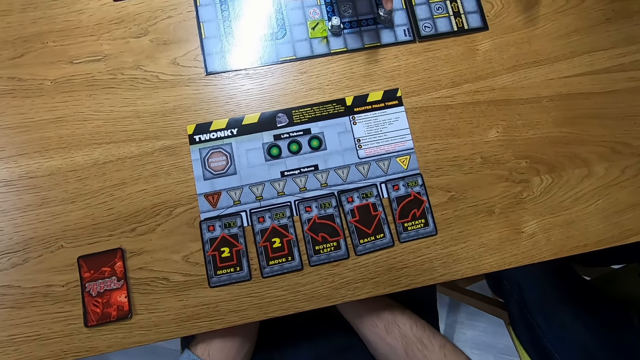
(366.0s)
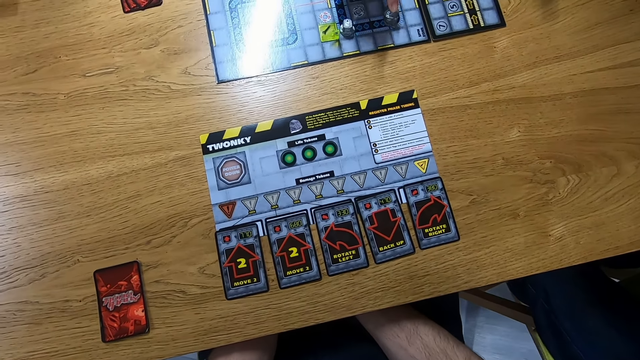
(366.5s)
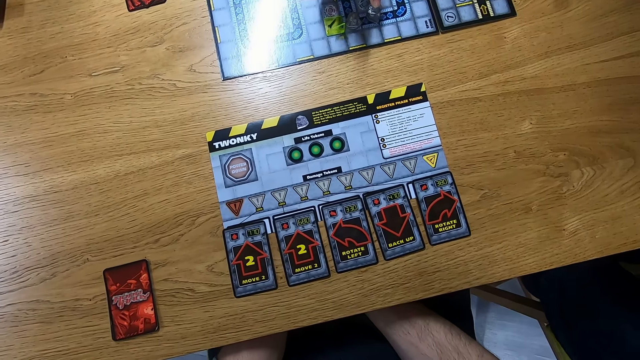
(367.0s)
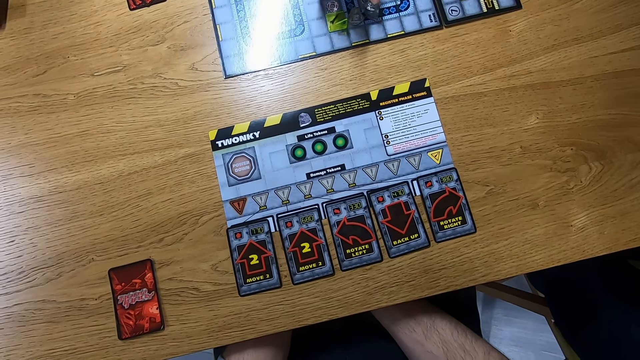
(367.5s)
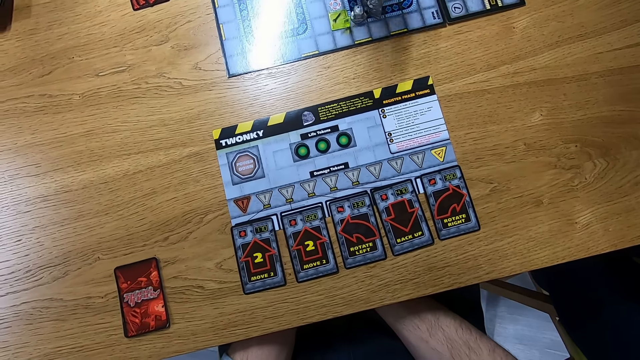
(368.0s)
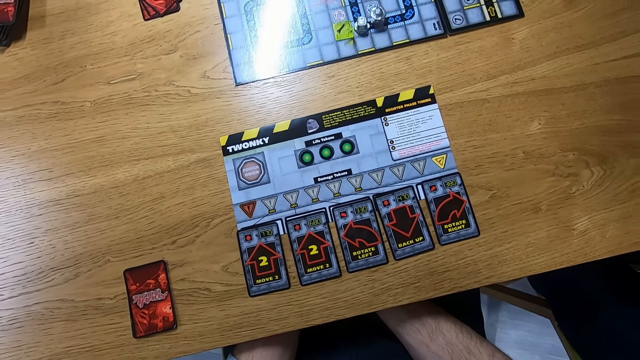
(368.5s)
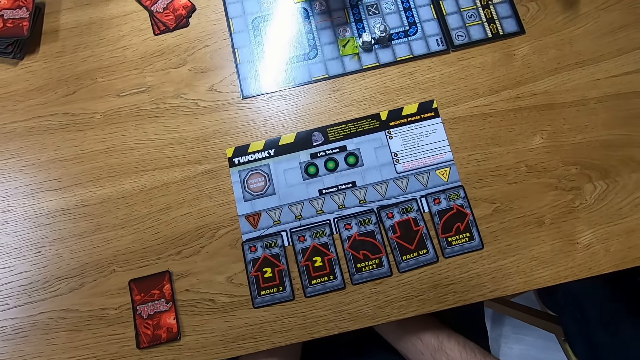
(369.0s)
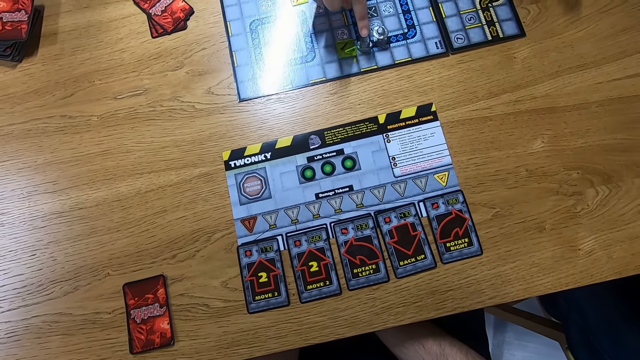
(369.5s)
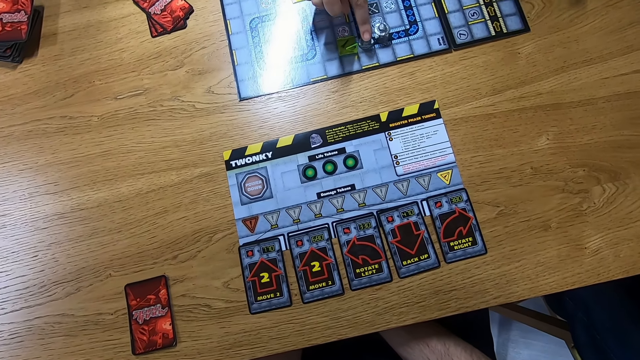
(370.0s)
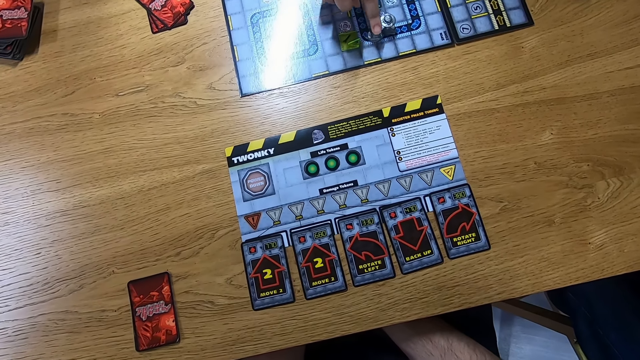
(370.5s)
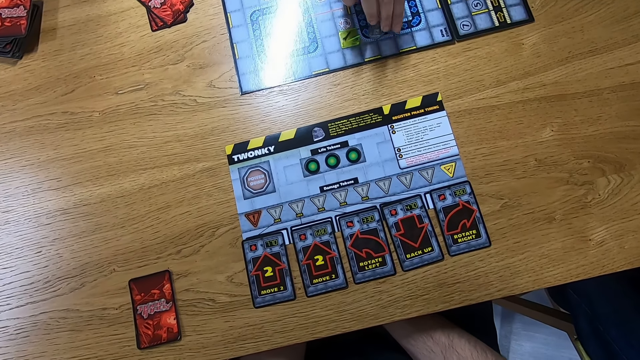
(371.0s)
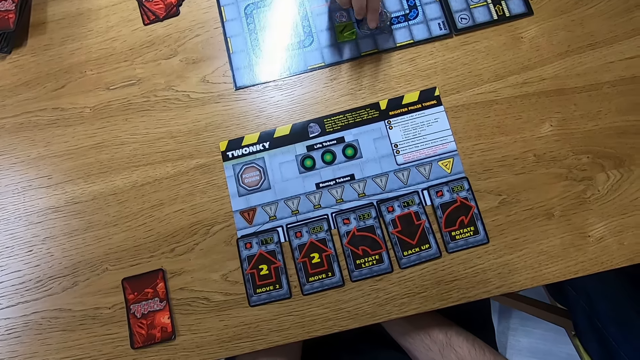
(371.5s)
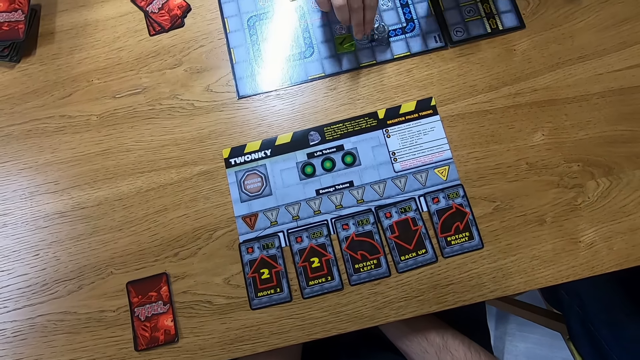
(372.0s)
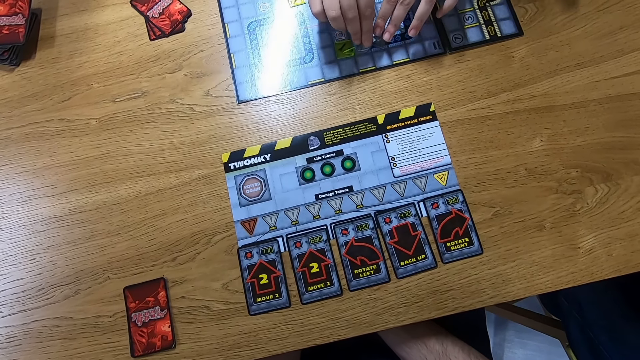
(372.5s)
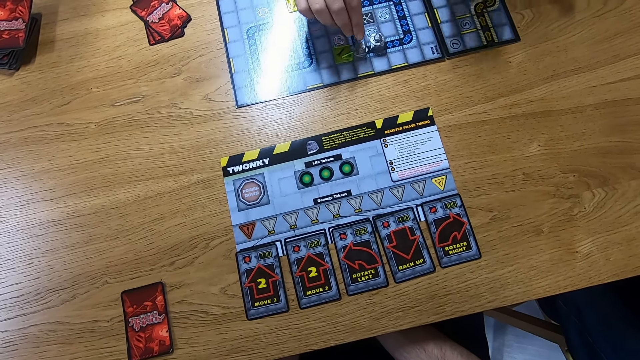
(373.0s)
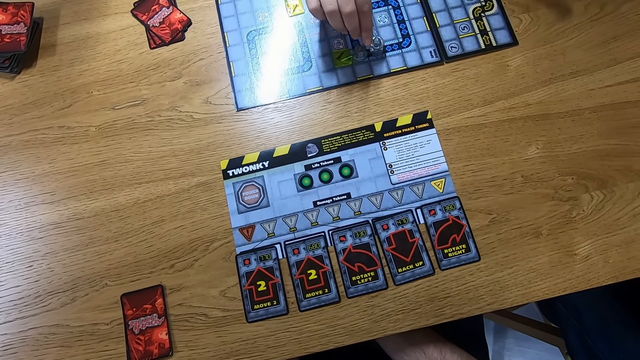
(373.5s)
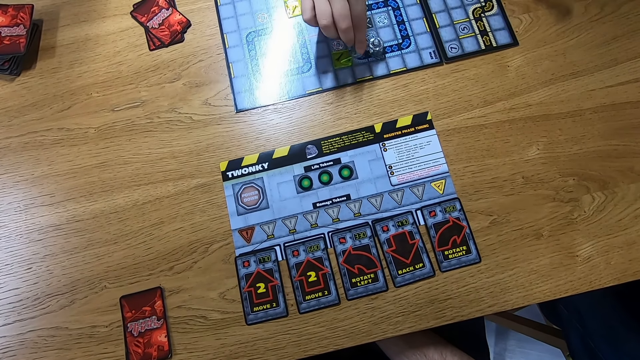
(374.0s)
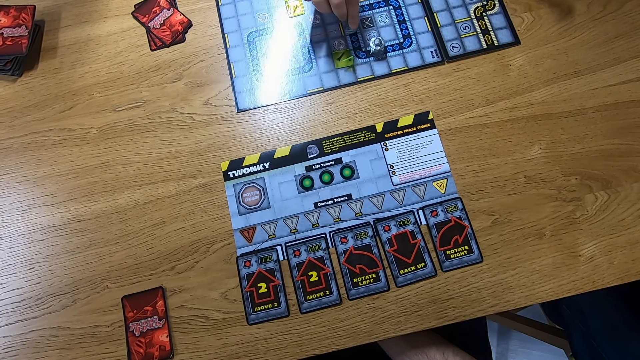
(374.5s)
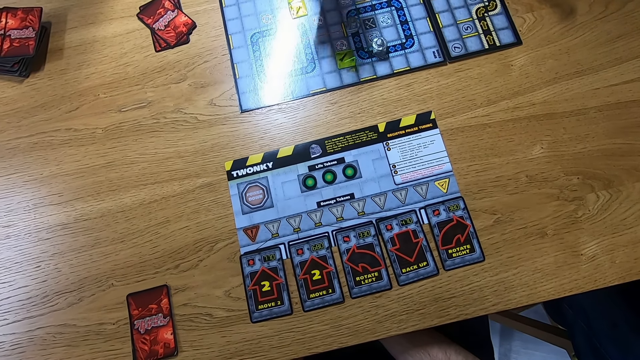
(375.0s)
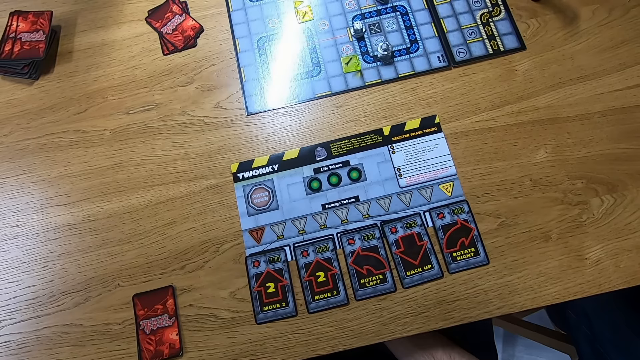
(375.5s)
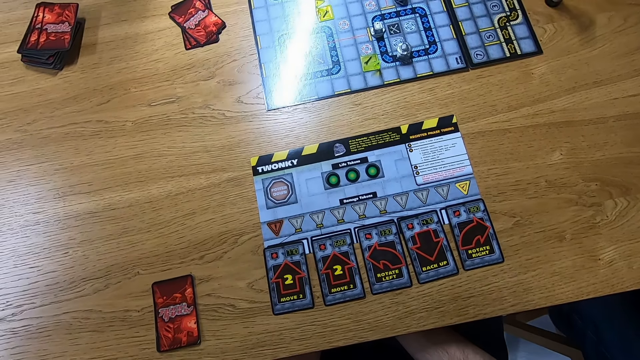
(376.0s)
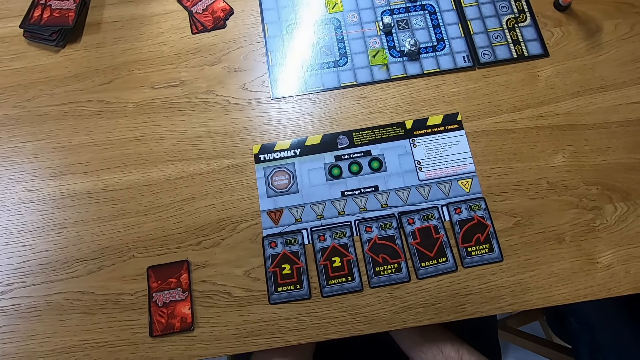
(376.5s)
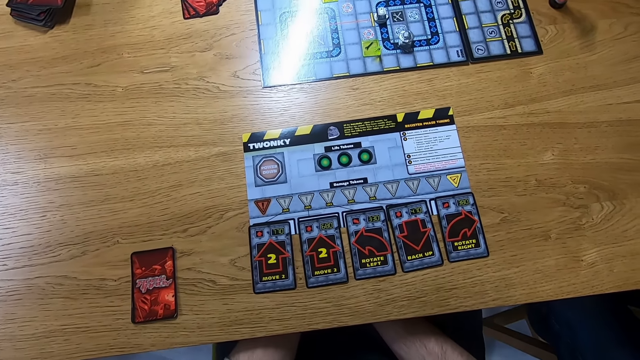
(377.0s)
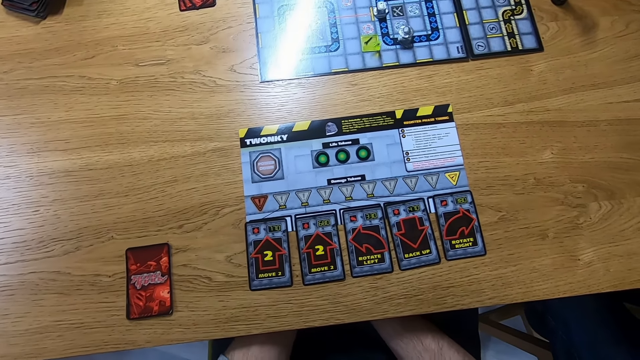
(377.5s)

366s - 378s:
A lady plays the Robo Rally game.

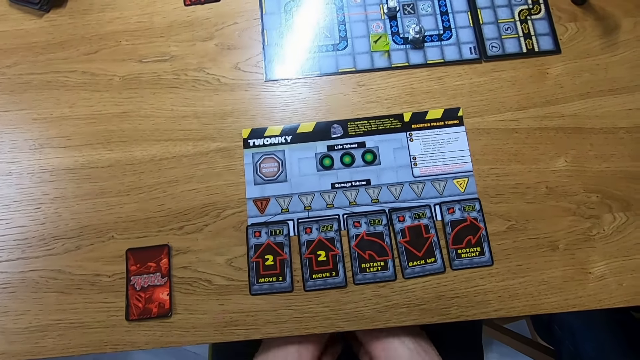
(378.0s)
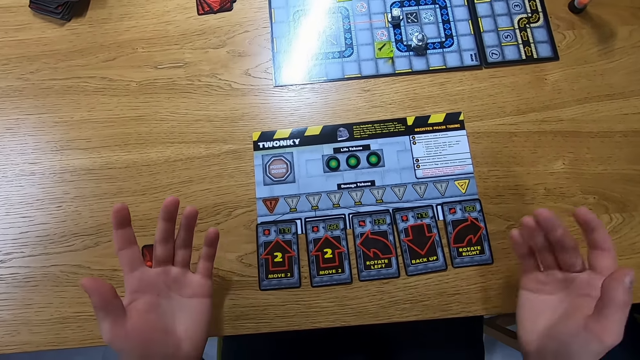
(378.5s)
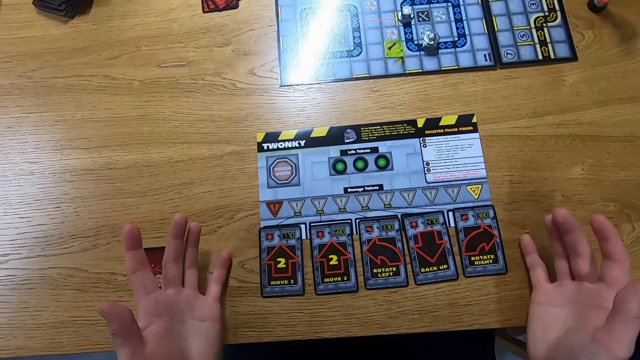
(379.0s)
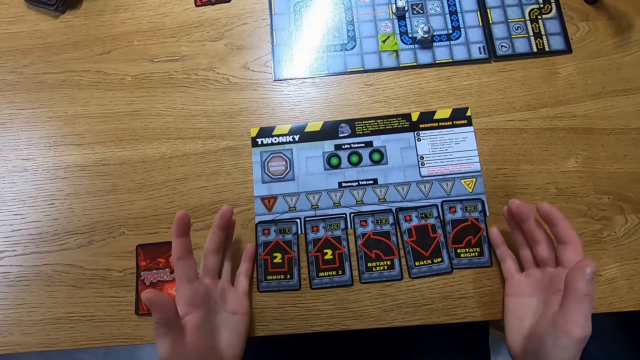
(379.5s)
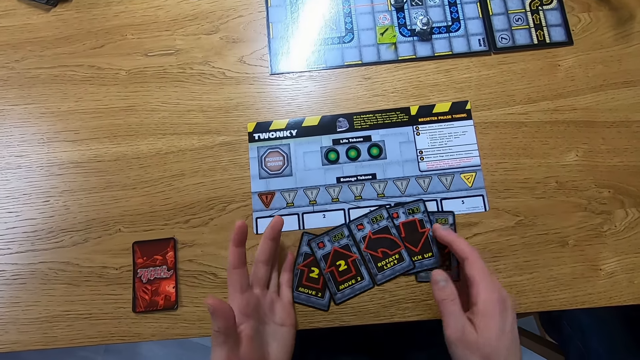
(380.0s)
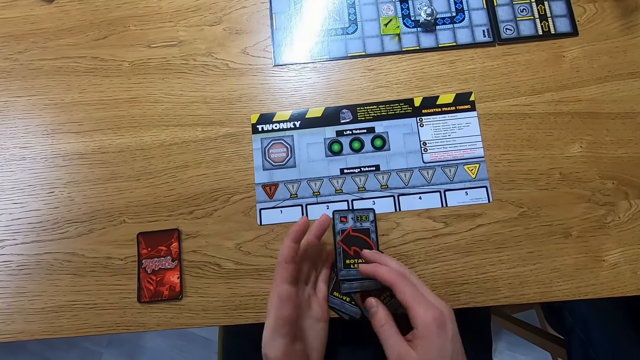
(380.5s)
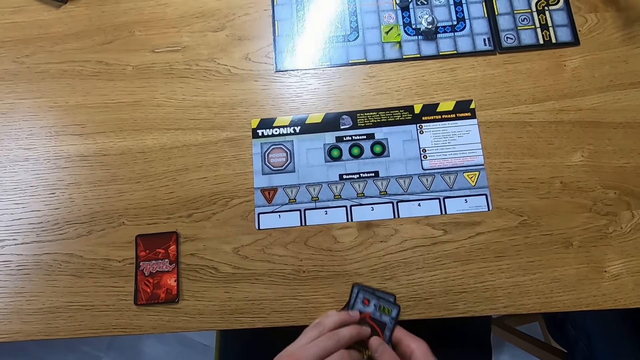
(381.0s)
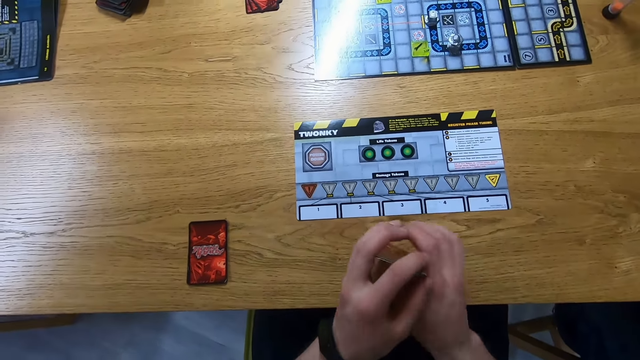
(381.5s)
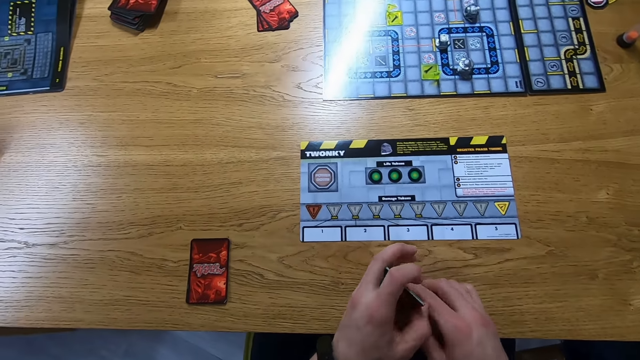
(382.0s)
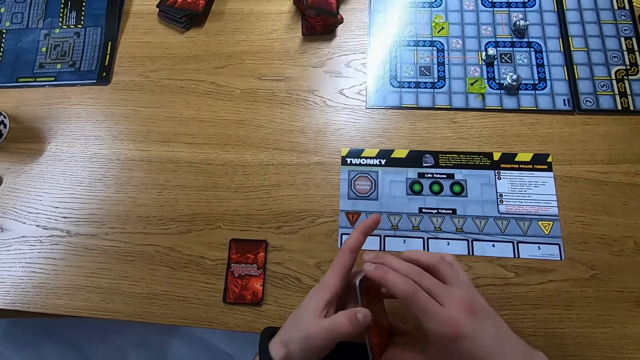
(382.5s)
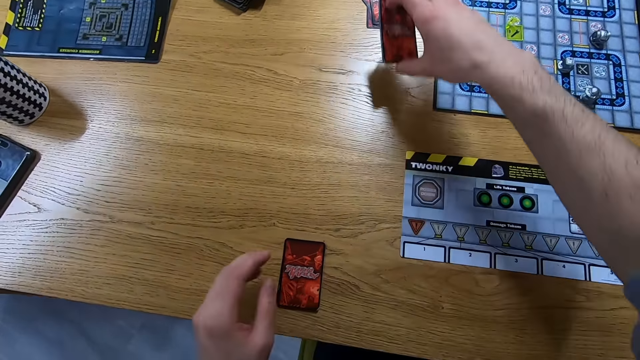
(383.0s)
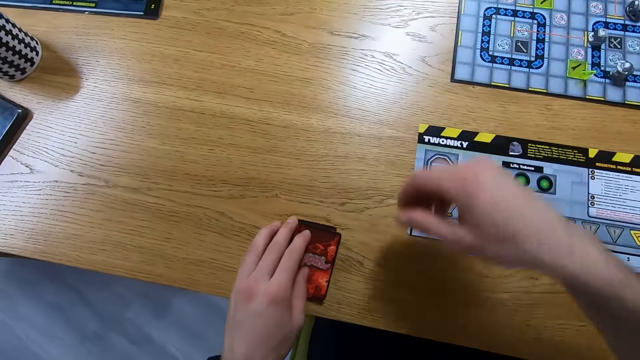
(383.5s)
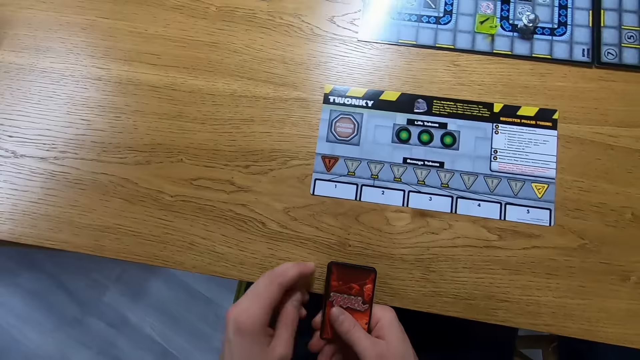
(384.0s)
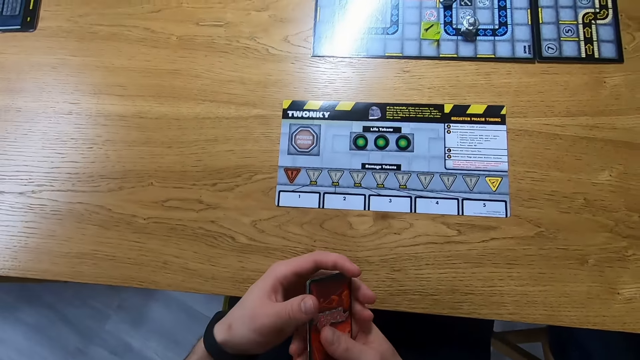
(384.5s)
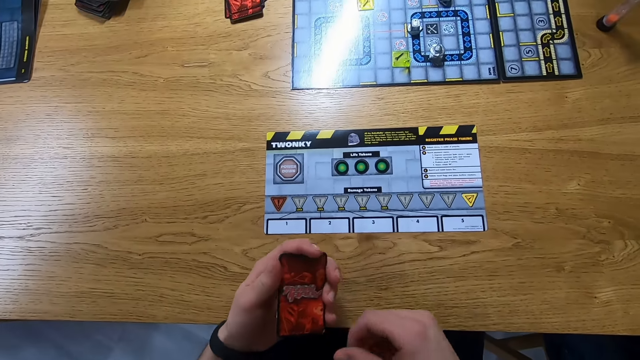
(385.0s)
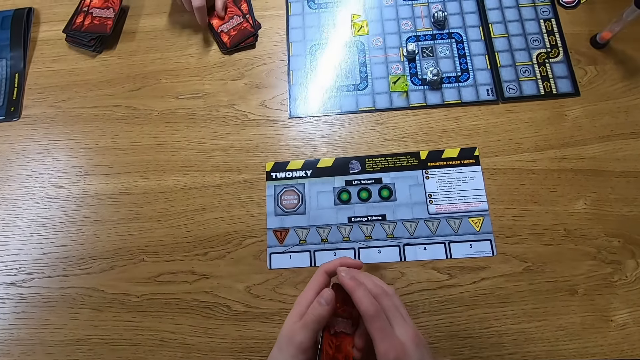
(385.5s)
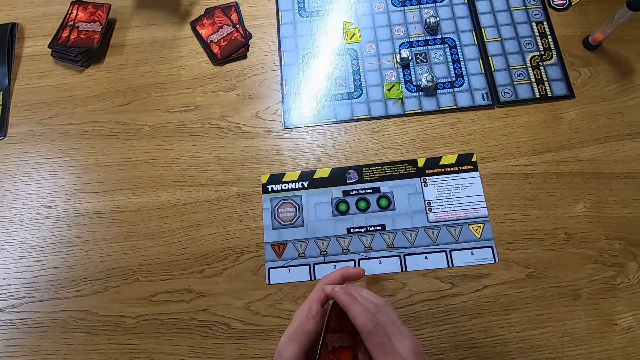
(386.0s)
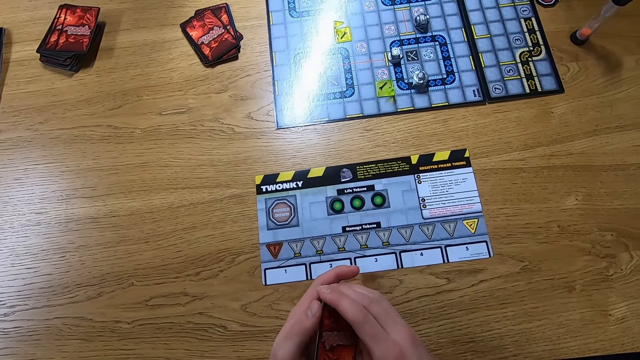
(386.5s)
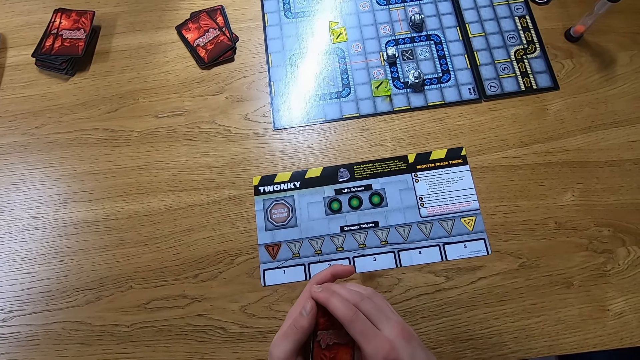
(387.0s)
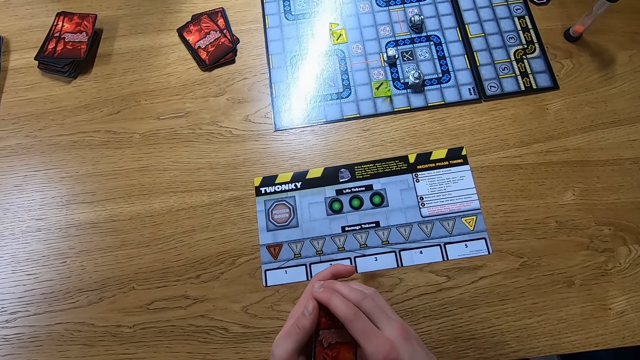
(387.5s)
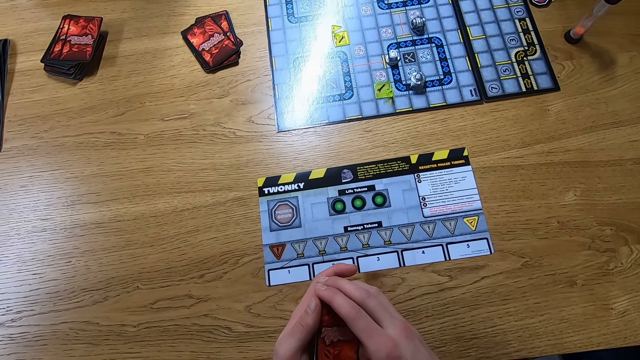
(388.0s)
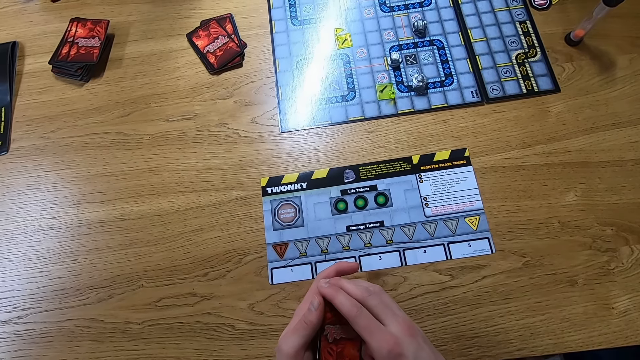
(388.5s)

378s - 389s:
The camera wearer collects the cards. They collect the cards again. They place the cards on the table. They hold the cards.
